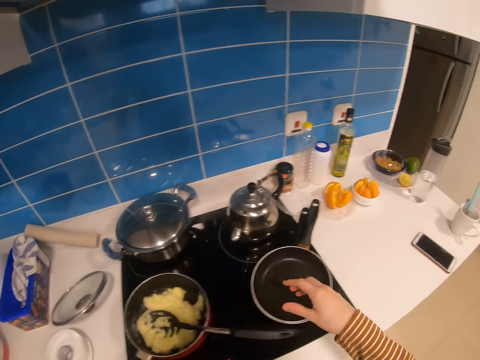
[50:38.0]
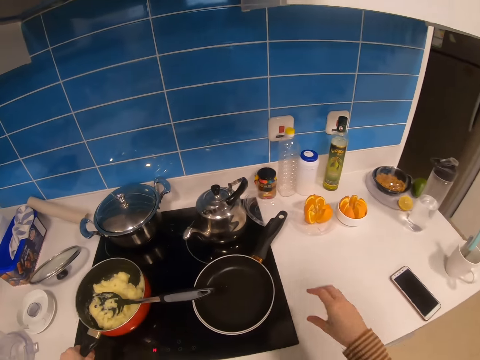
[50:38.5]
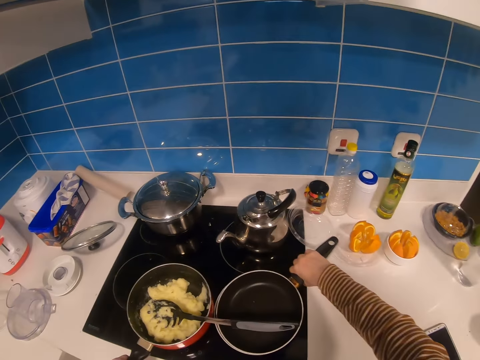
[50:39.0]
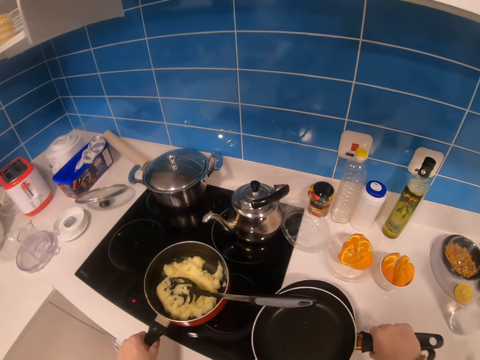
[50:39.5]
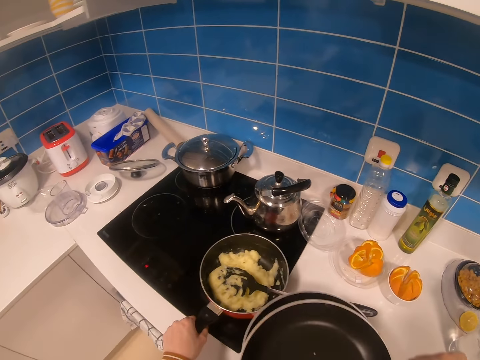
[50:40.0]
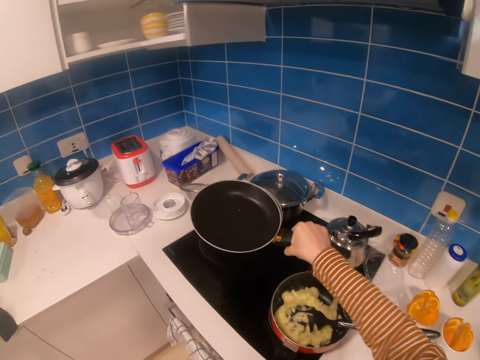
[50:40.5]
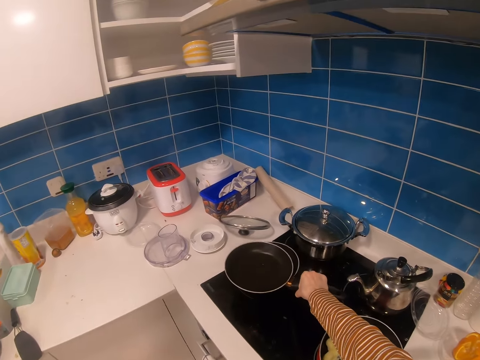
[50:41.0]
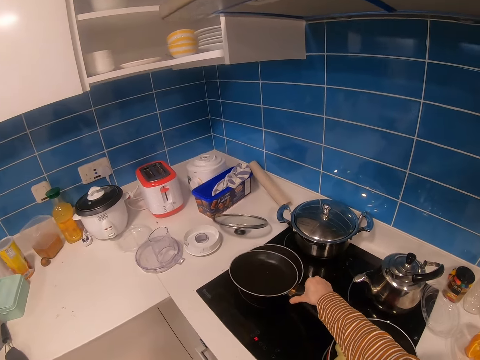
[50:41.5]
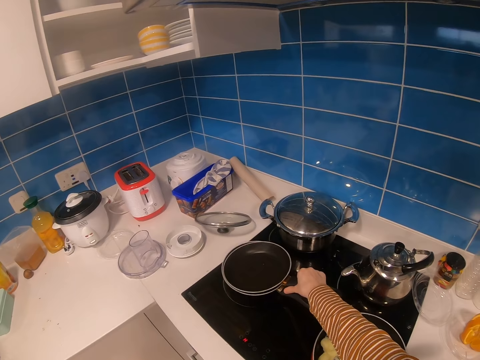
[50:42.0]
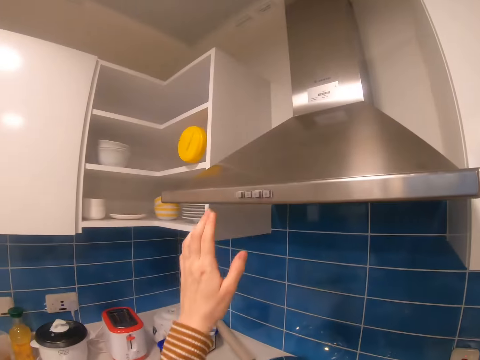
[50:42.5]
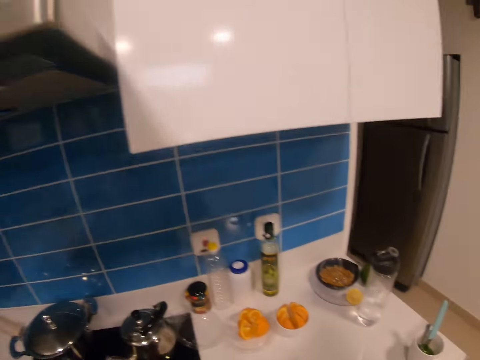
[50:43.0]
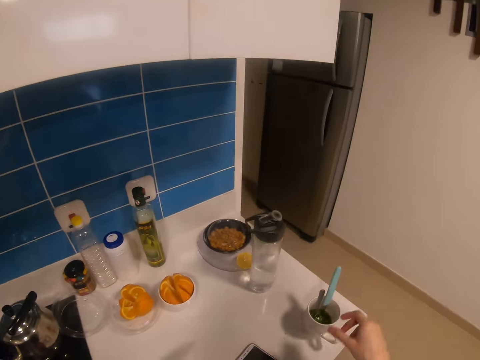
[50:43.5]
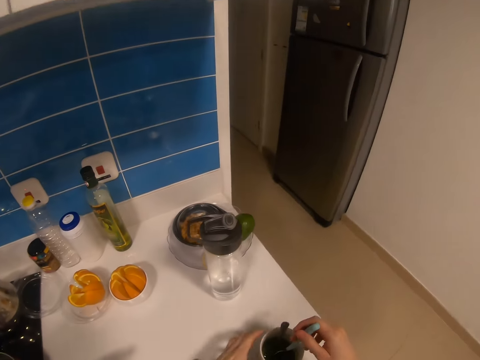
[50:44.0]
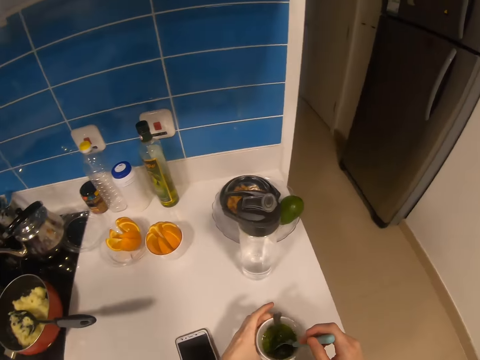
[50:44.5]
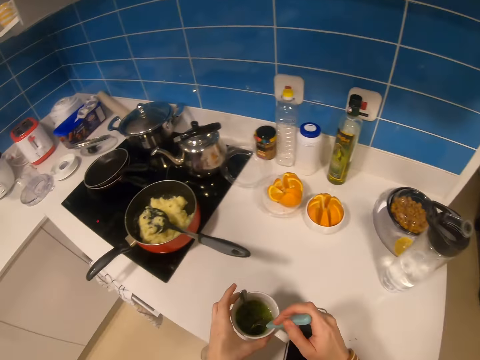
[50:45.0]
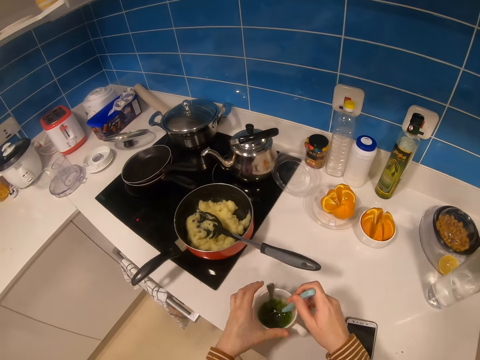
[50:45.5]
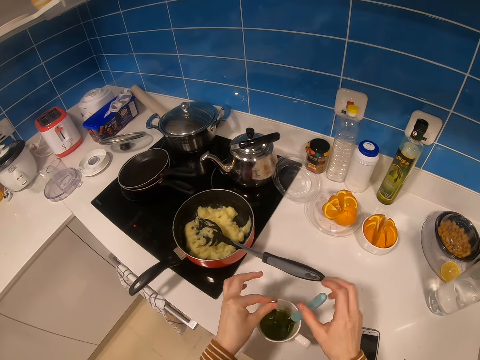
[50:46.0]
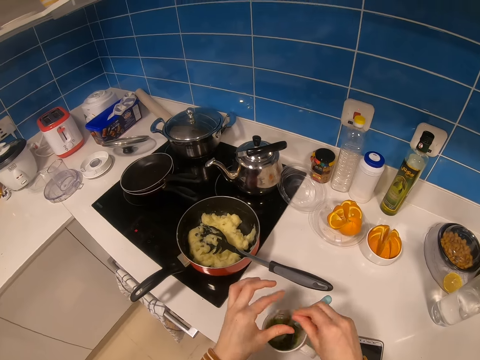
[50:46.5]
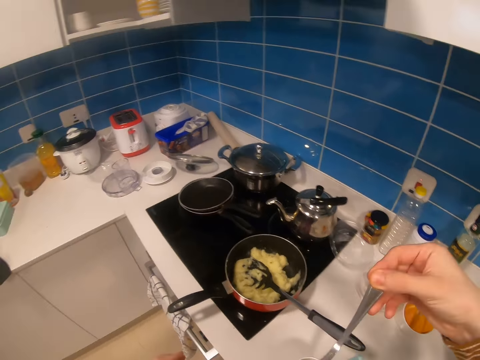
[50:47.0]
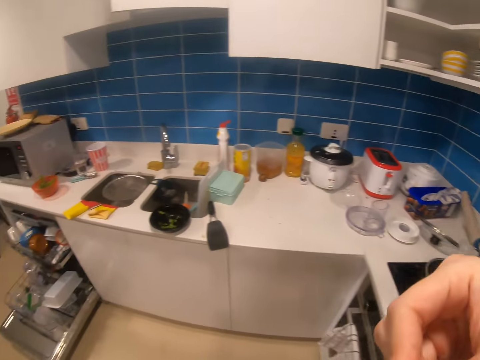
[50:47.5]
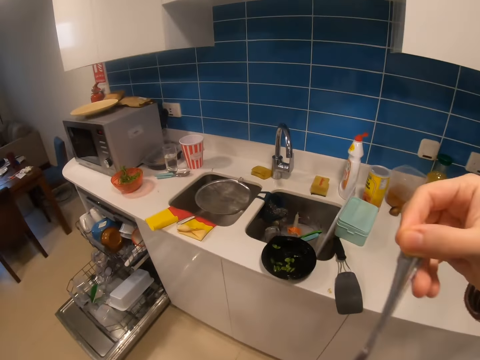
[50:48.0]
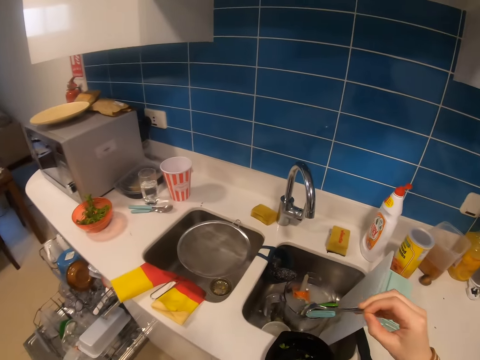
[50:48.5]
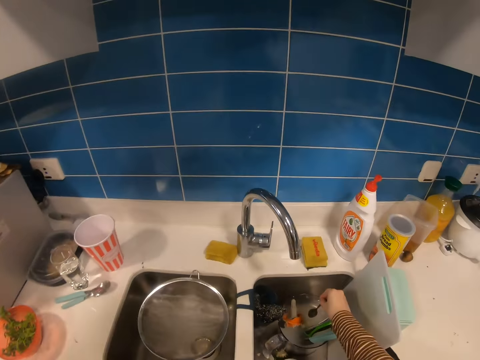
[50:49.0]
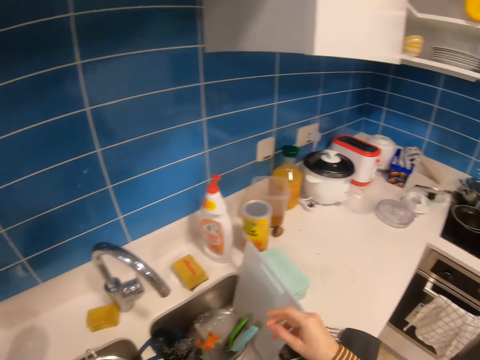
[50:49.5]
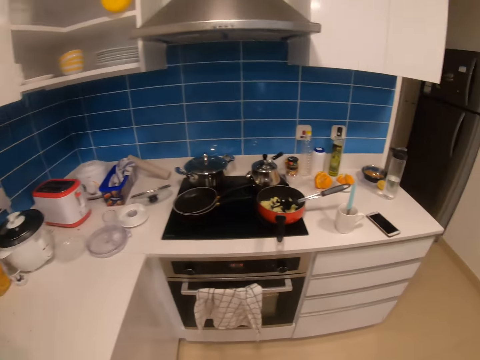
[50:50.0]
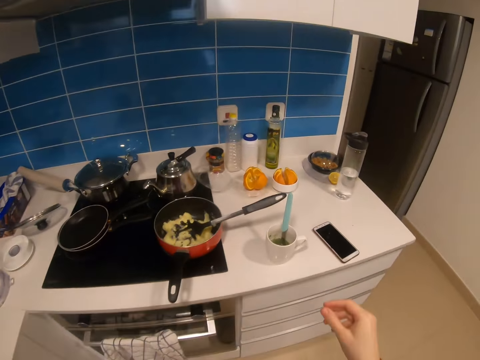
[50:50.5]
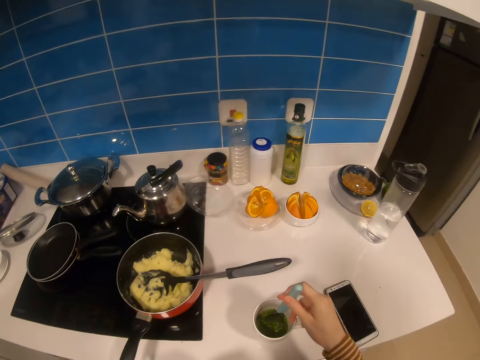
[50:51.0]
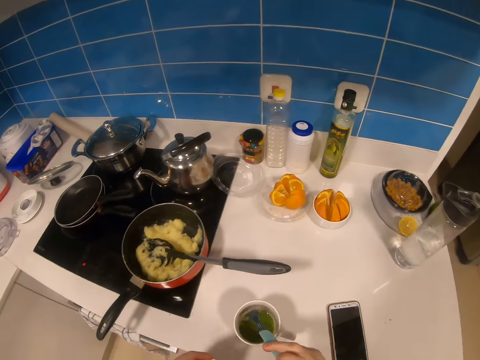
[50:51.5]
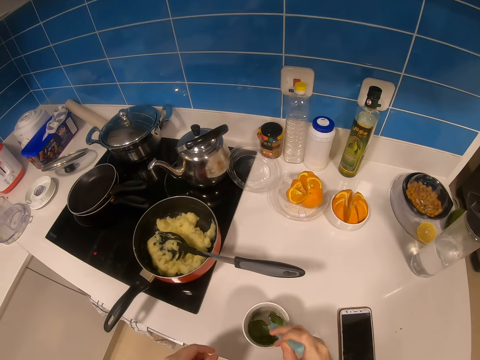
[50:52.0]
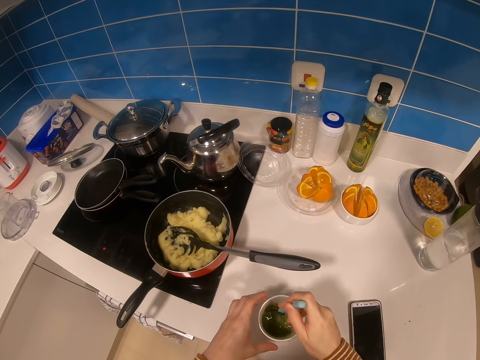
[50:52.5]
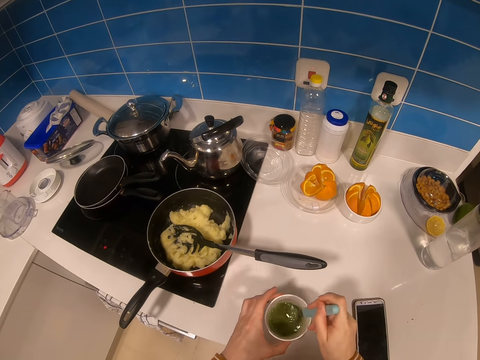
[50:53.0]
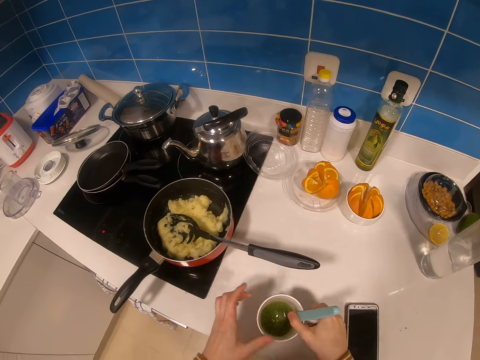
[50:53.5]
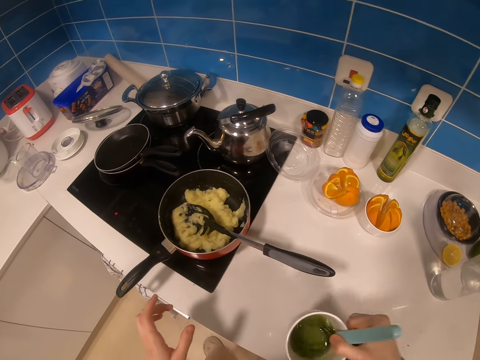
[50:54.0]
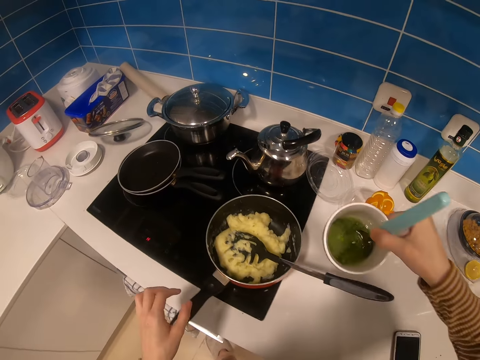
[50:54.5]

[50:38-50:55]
The camera wearer picks up a pan. They put the pan on the gas cooker. They press the cooking light roof. They stir juice in the cup. They pick up the cup and a spoon. They remove the spoon from the cup. They put the spoon in the kitchen sink. They walk around. They stir something in the cup.

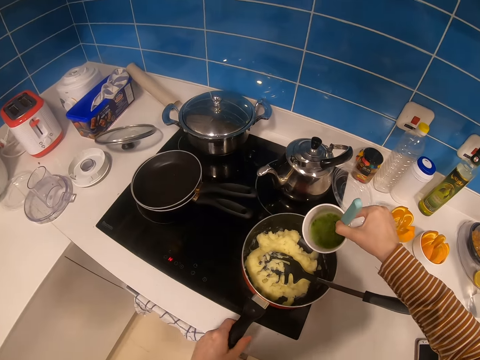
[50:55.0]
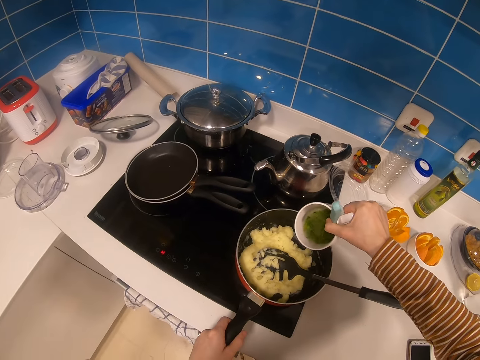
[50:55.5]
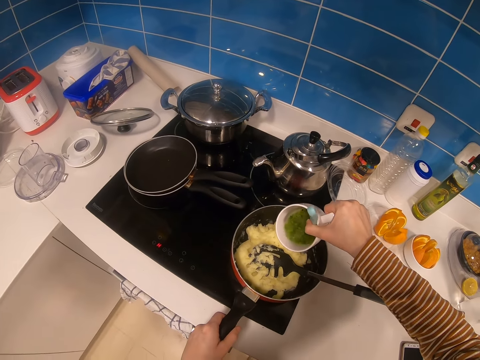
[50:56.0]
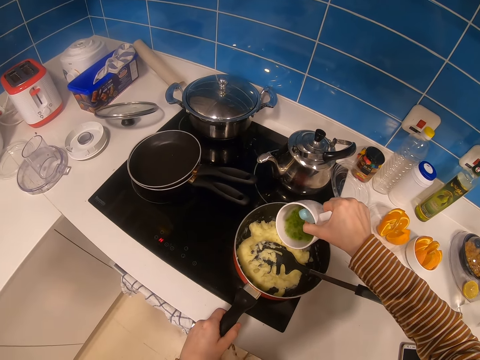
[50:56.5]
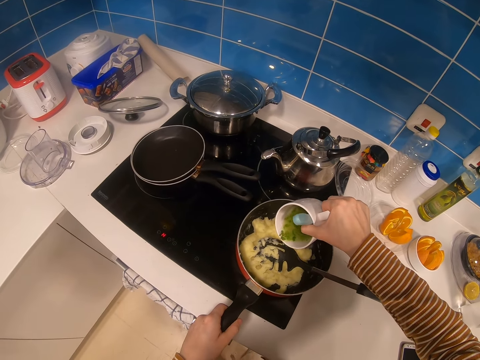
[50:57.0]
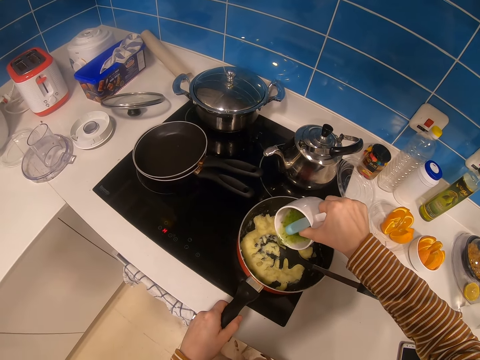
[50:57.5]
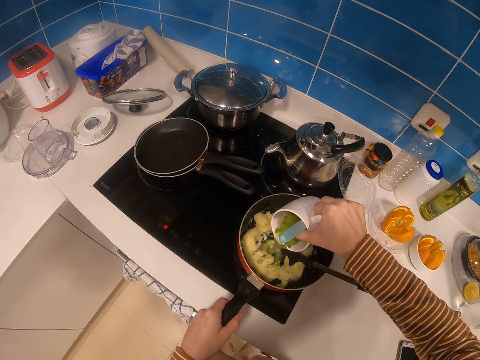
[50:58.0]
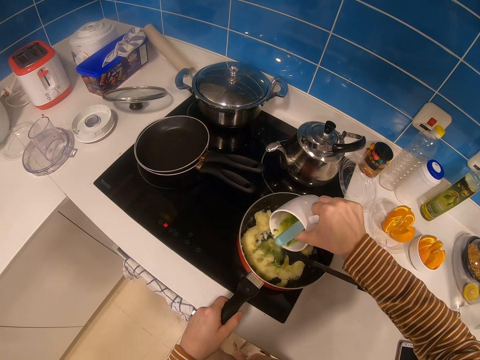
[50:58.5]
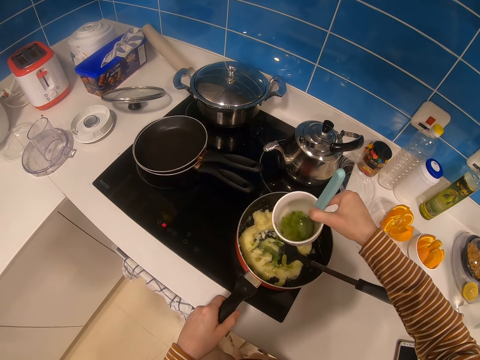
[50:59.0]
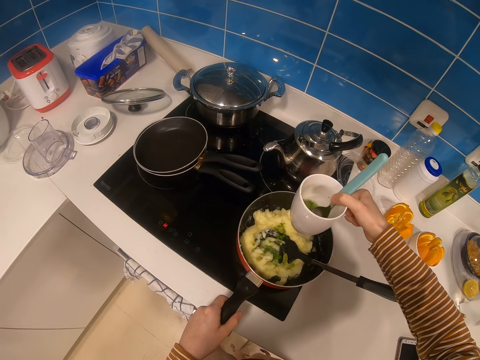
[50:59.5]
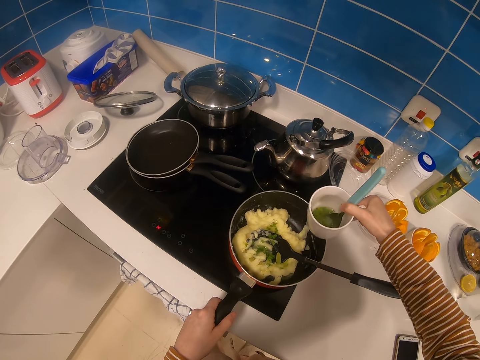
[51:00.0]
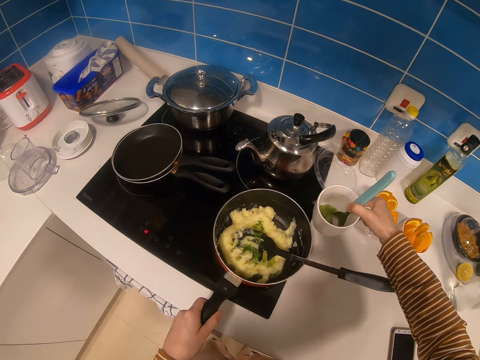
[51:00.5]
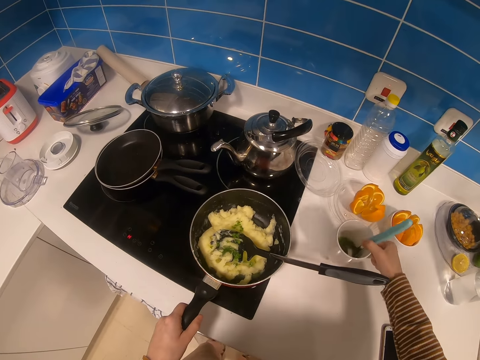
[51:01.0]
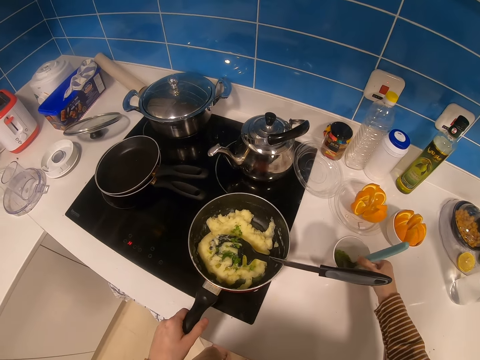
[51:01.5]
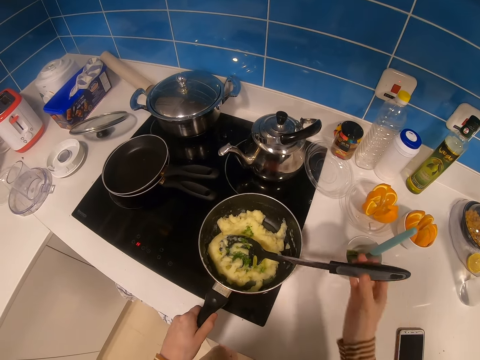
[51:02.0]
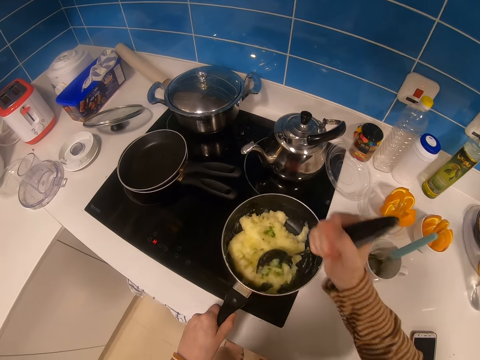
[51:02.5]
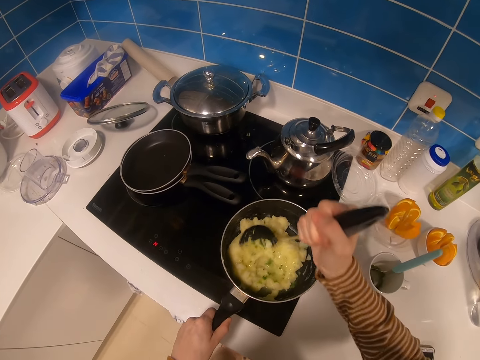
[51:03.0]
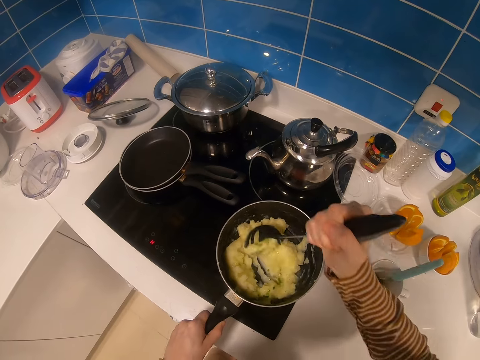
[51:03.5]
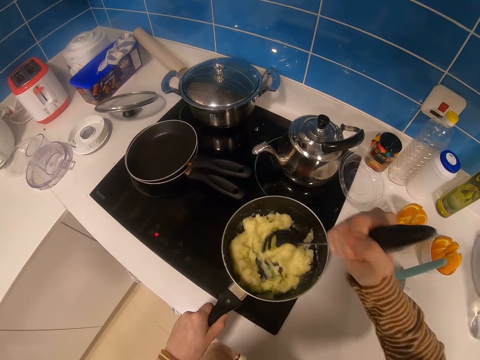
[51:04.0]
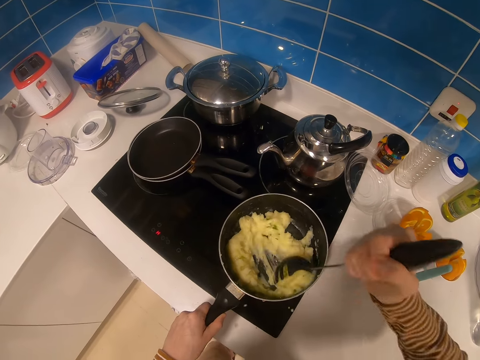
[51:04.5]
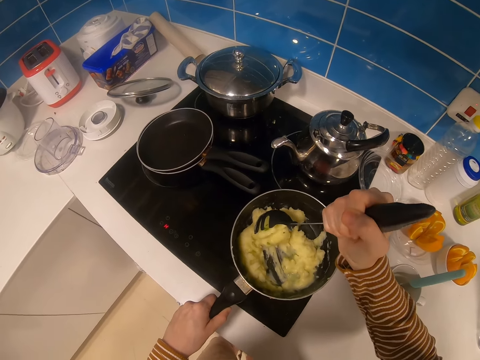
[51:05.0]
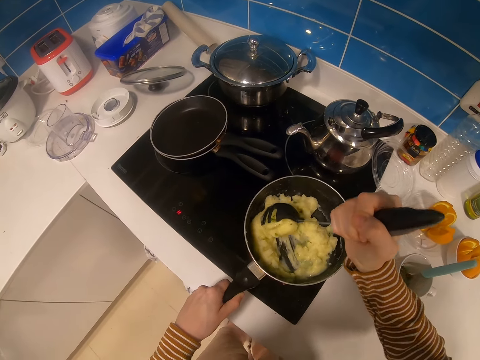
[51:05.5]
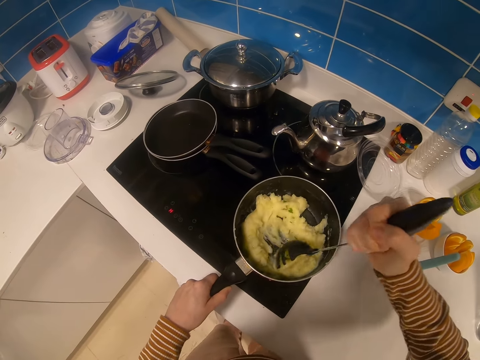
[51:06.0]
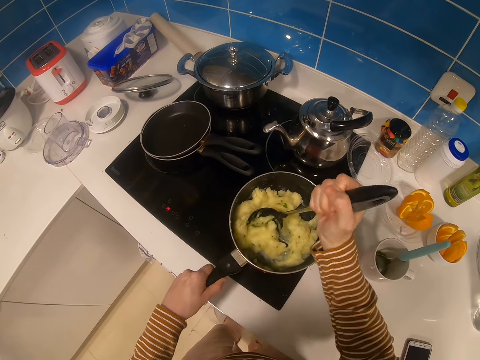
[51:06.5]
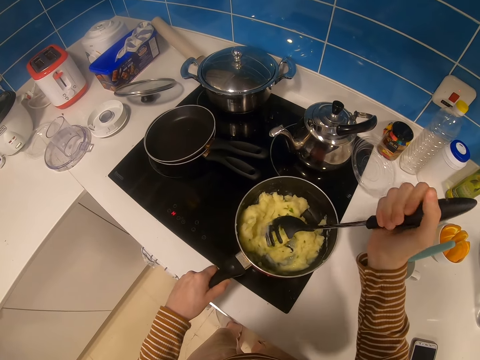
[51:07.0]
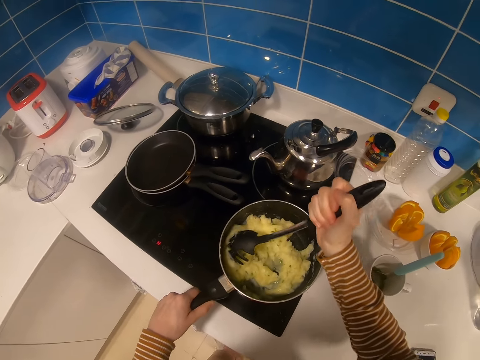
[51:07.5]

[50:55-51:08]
The camera wearer pours something on the food. They put the cup on the cabinet. They stir the food in the cooking pot with the cooking stick.
